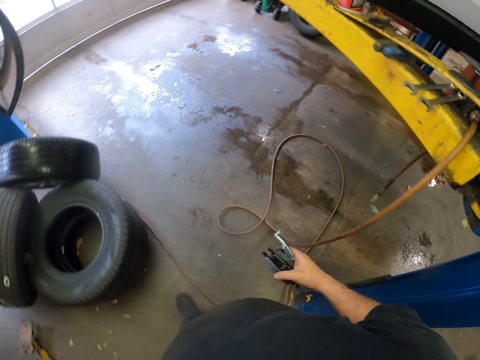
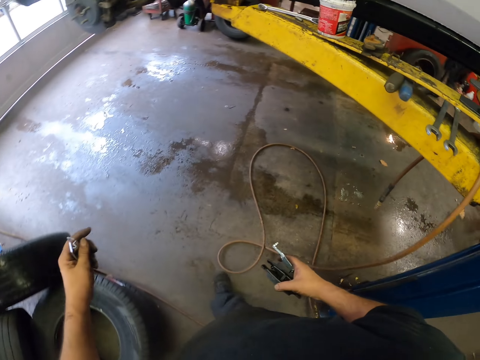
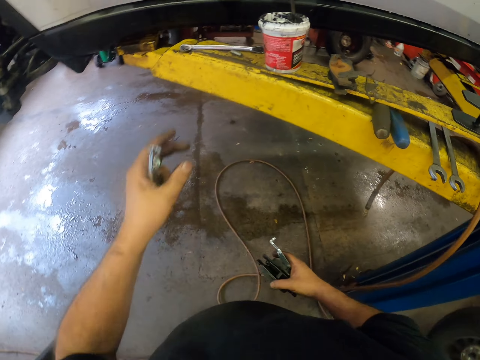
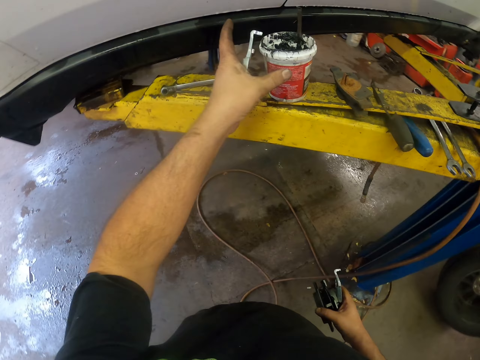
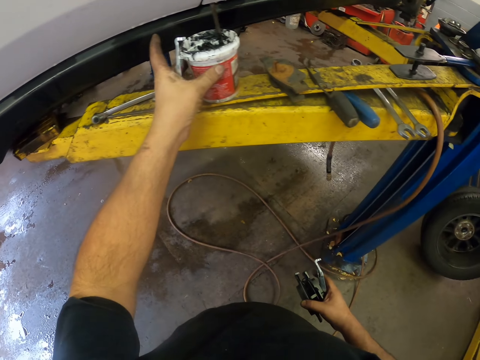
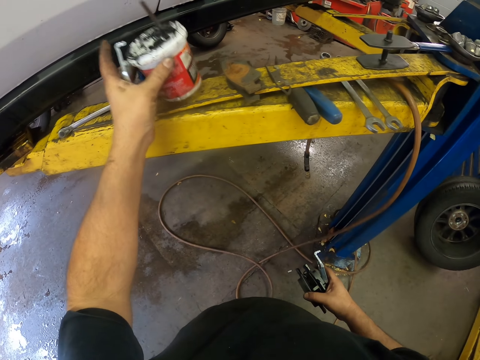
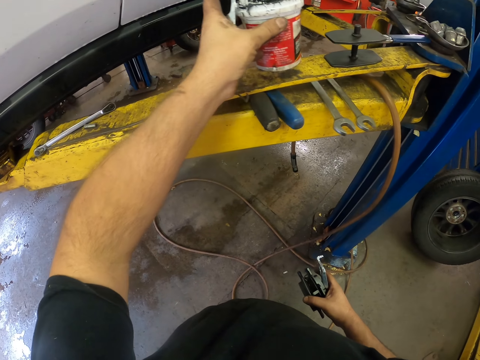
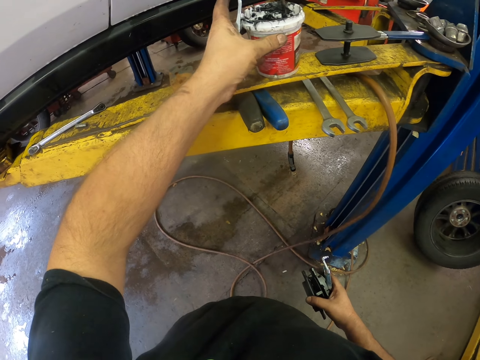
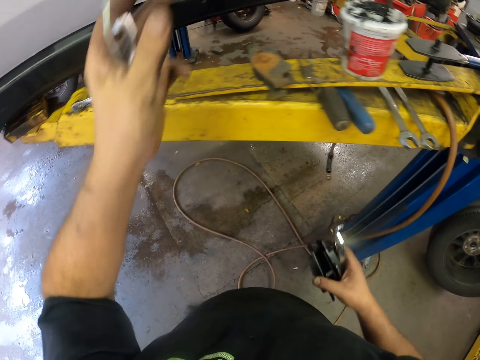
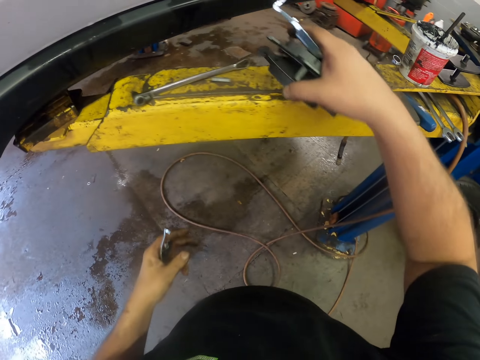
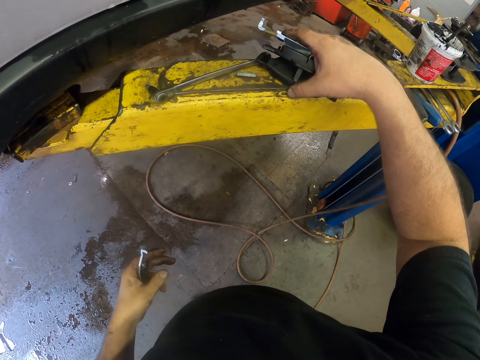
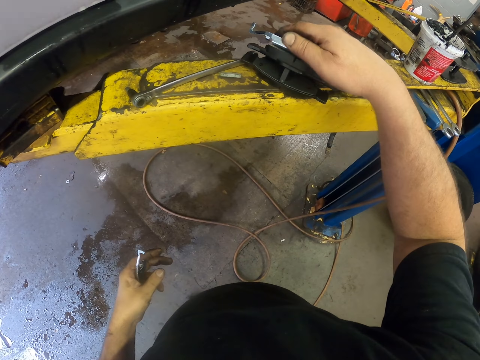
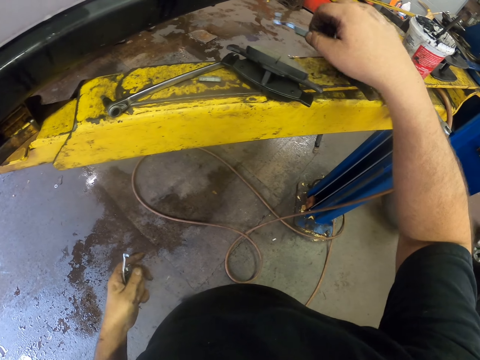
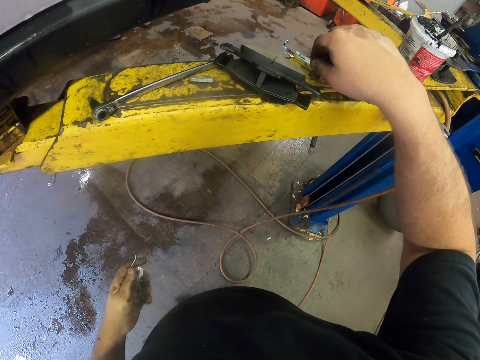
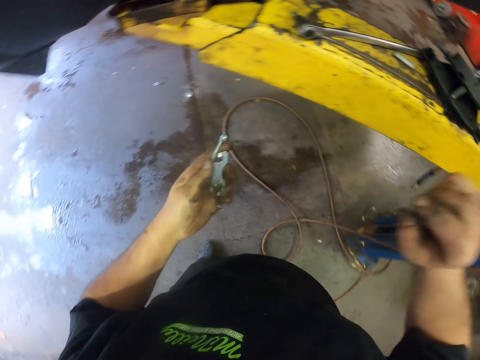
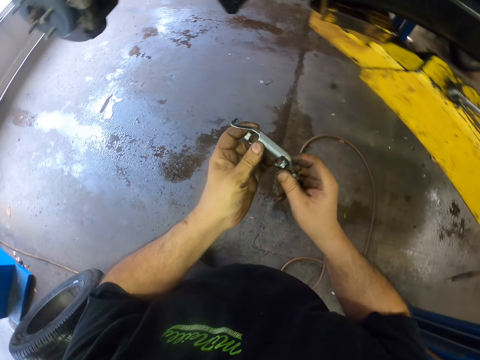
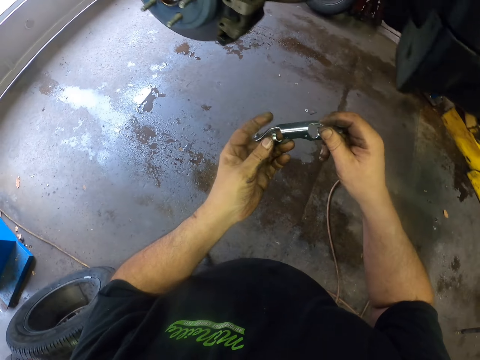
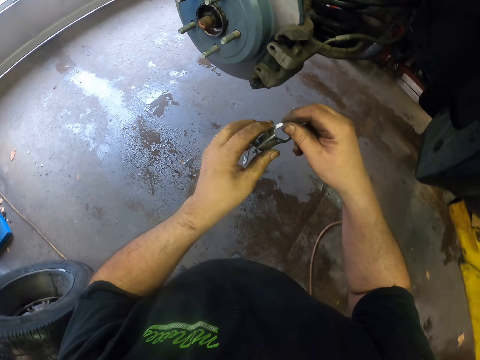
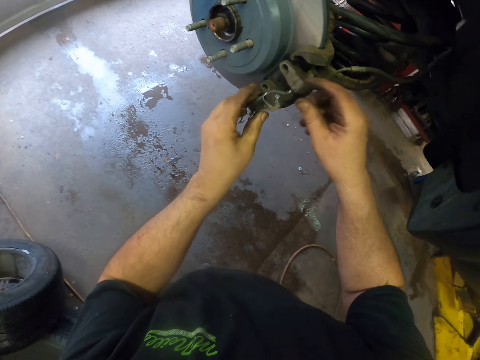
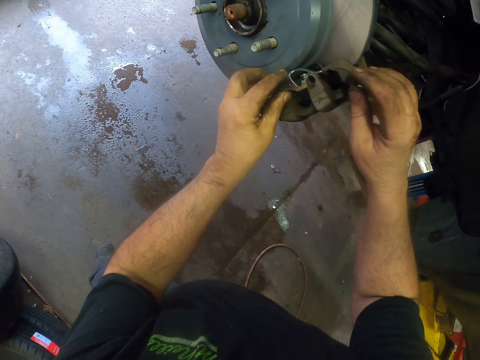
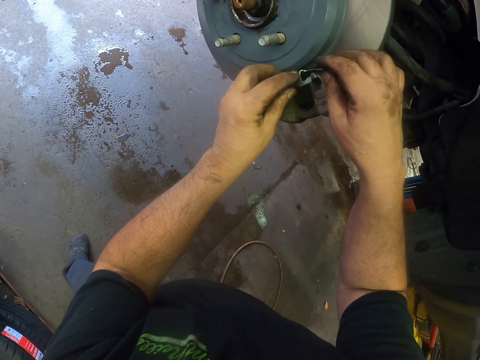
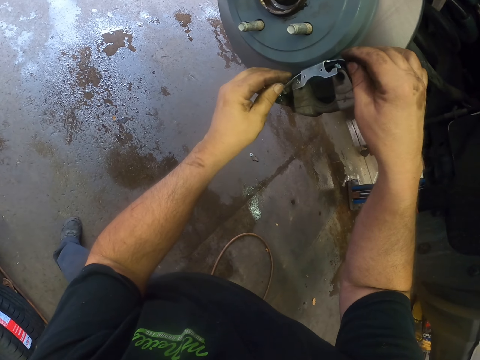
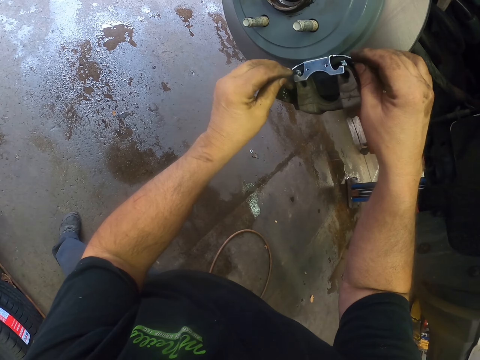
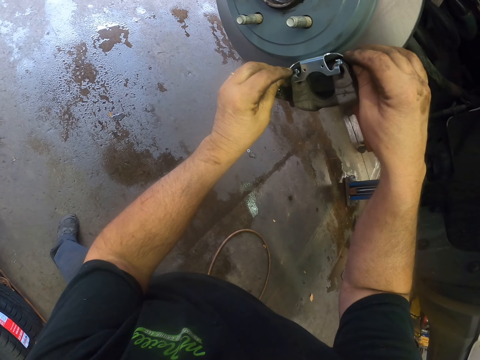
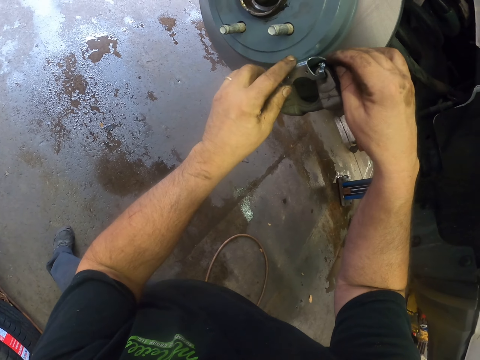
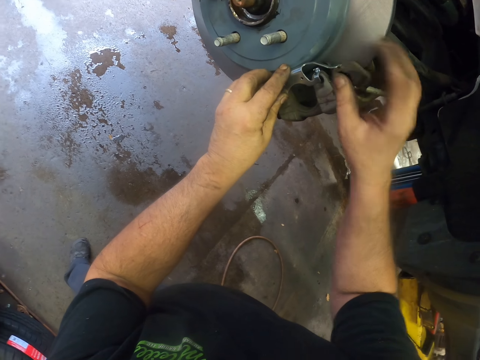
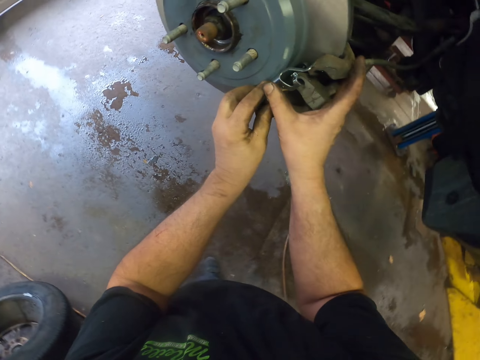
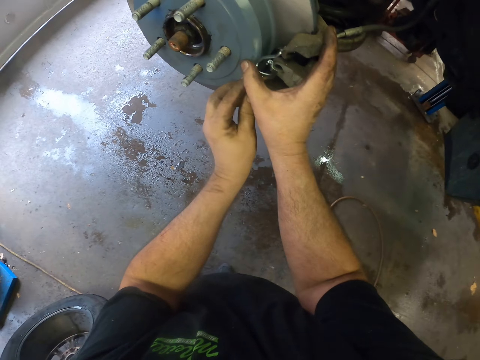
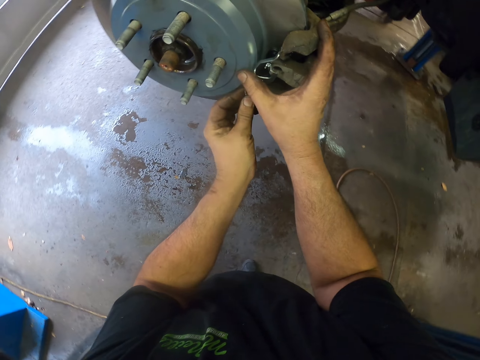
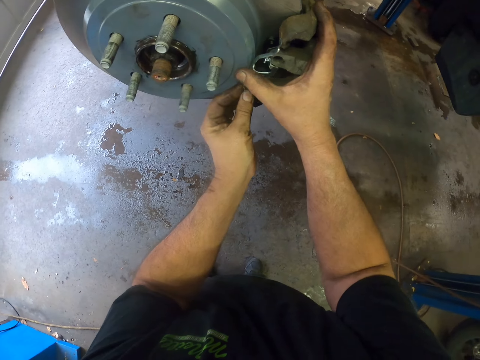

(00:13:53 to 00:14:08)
The camera wearer touches the tin of tools. They put the tin of tools aside. They put the objects on a metal stand. They put aside something. They hold something. They fix something on the part of the vehicle, on the wheel.

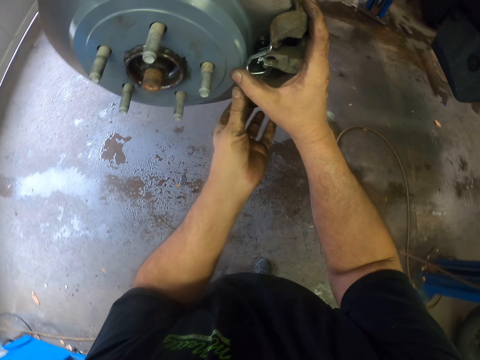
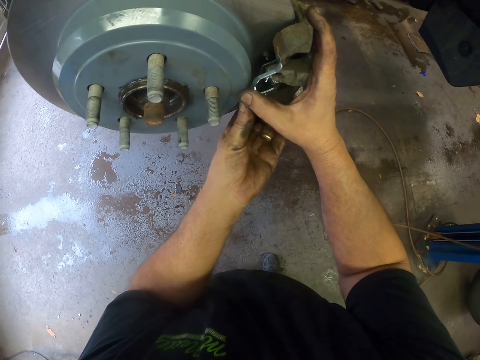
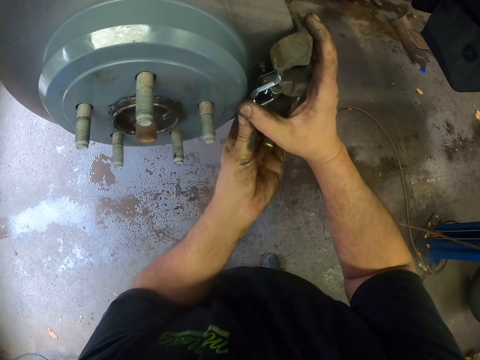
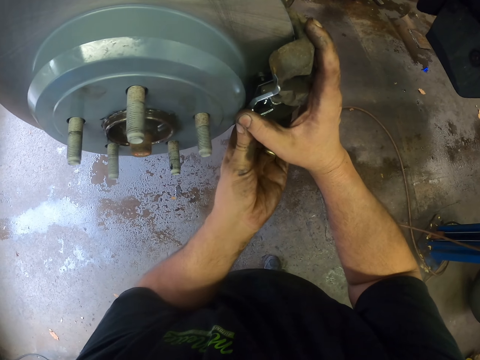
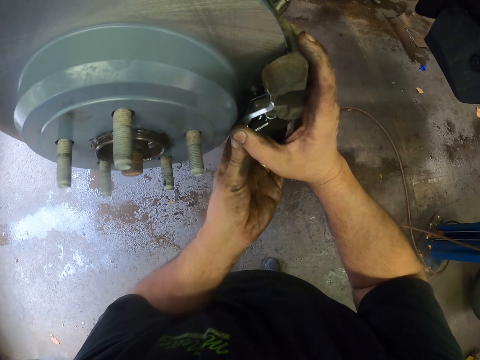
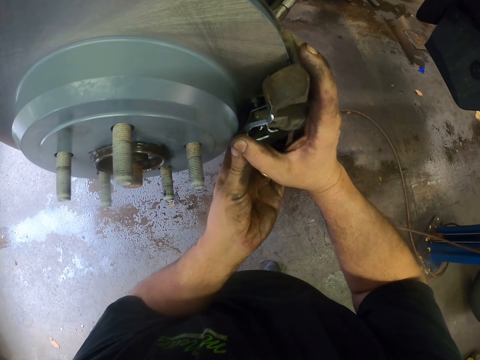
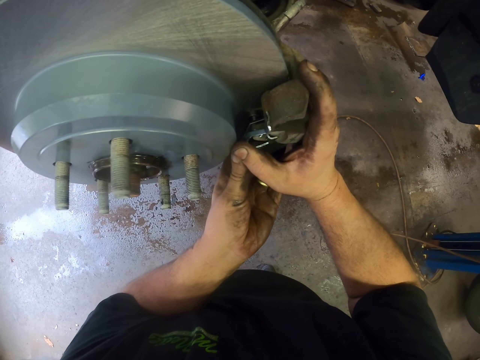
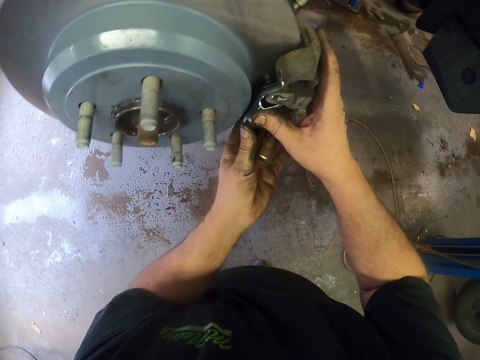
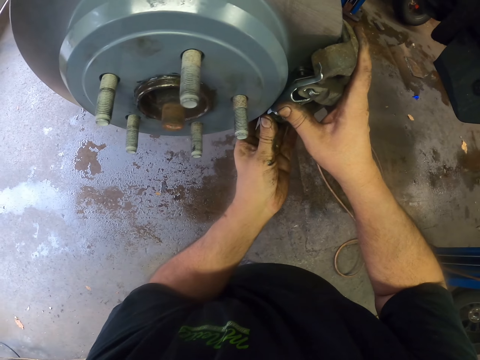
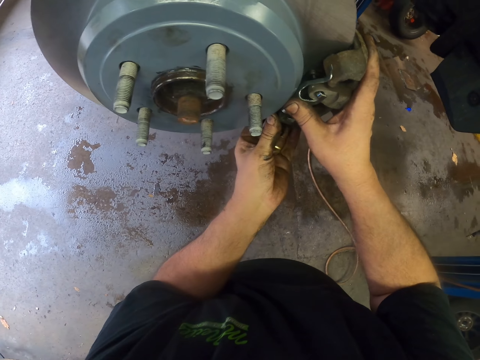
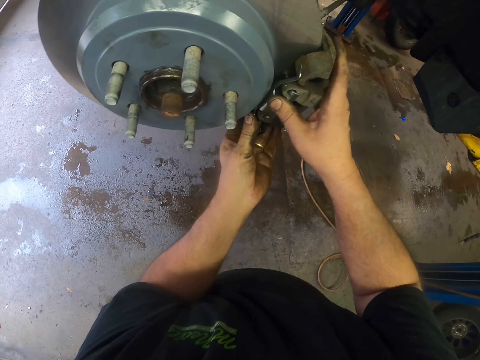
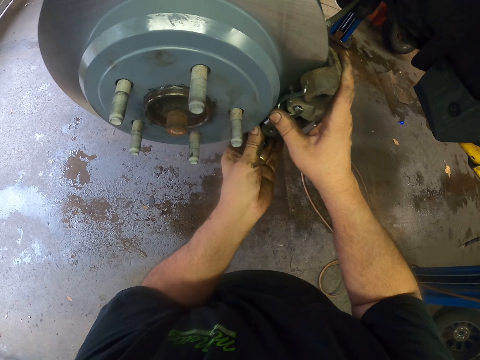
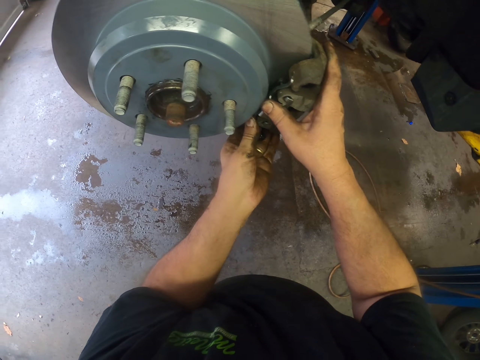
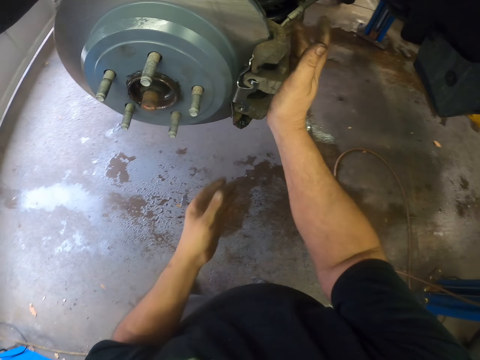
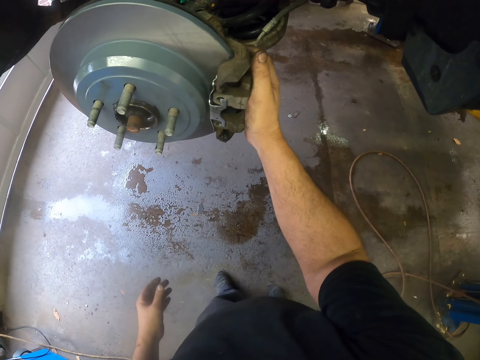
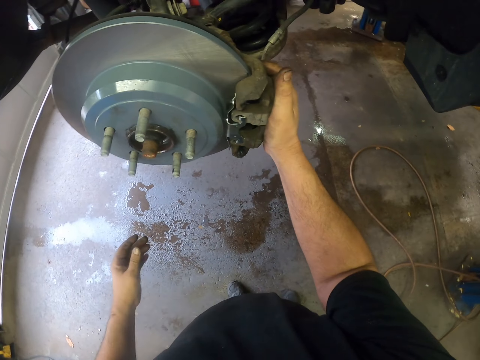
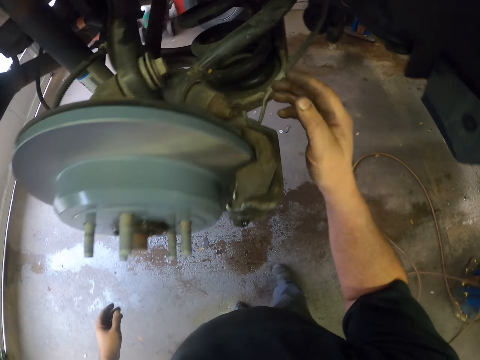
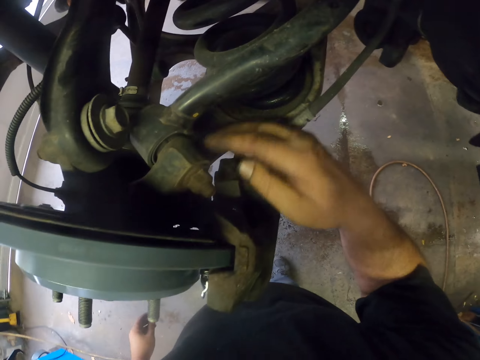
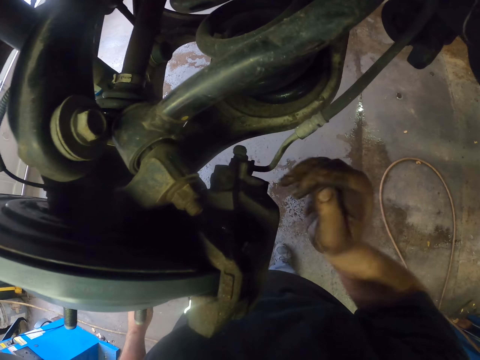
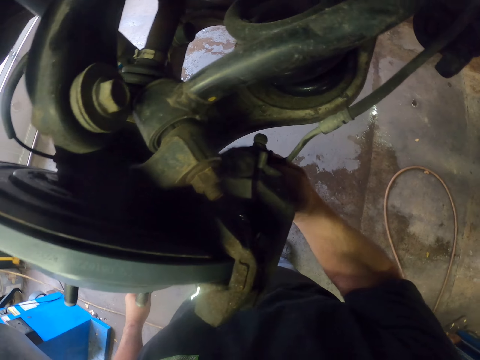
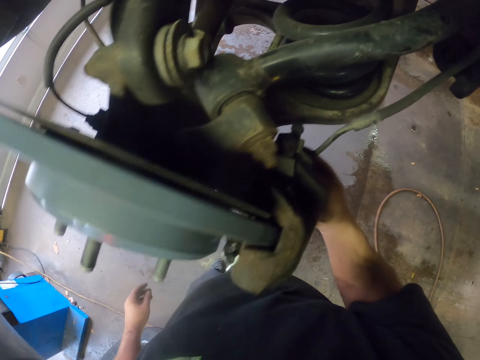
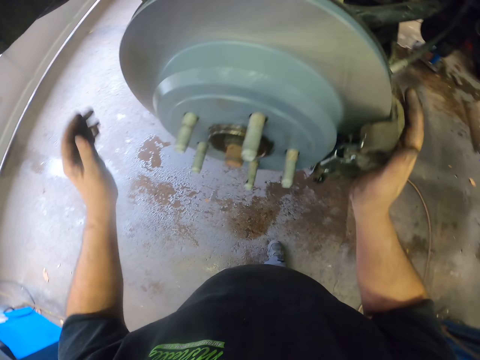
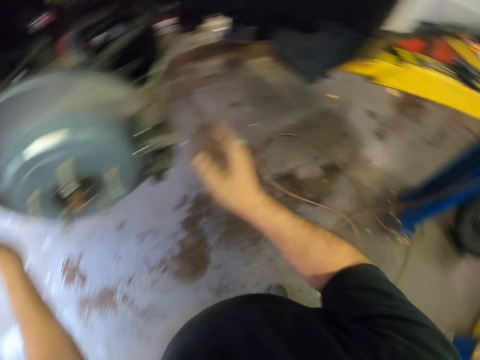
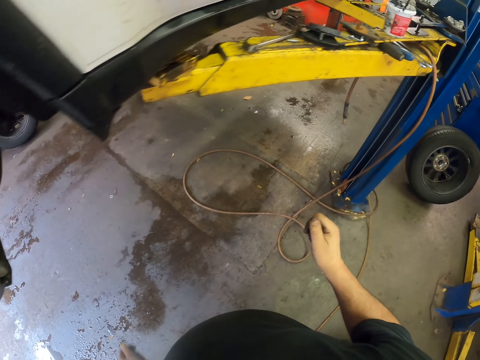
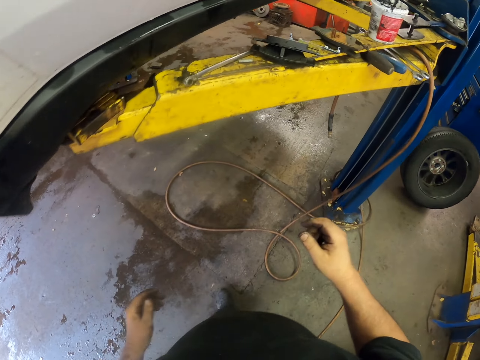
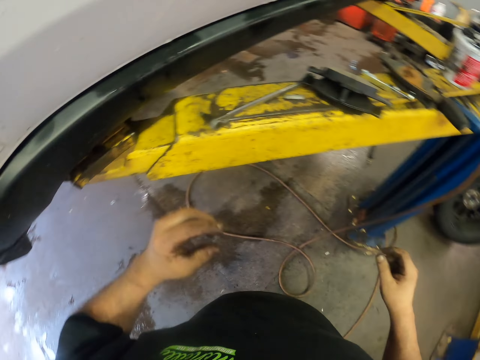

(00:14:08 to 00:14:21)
The camera wearer presses something on the rim of the car. They press the rim of the vehicle with the hand. They move the hand on the vehicle's rim. They press the vehicle's rim.
